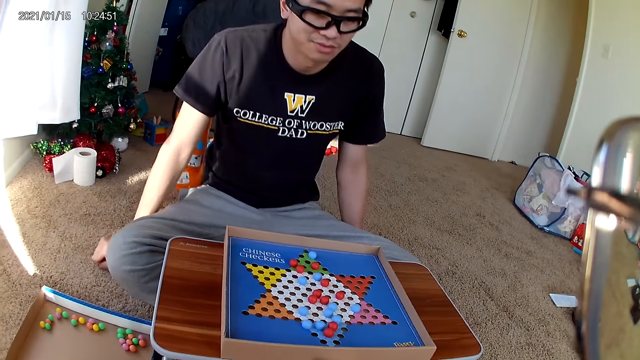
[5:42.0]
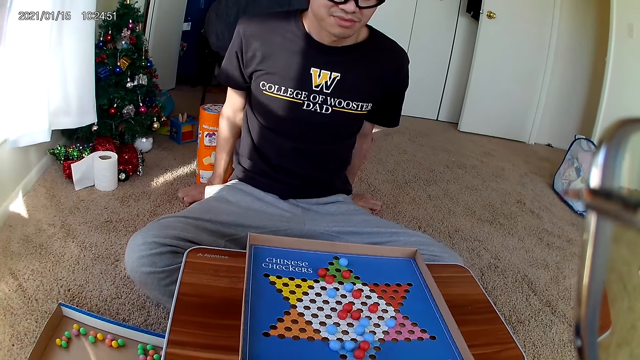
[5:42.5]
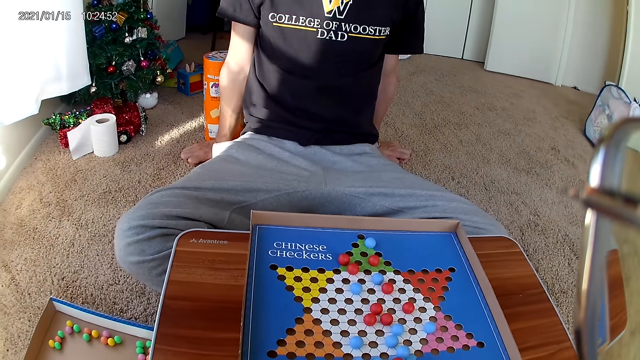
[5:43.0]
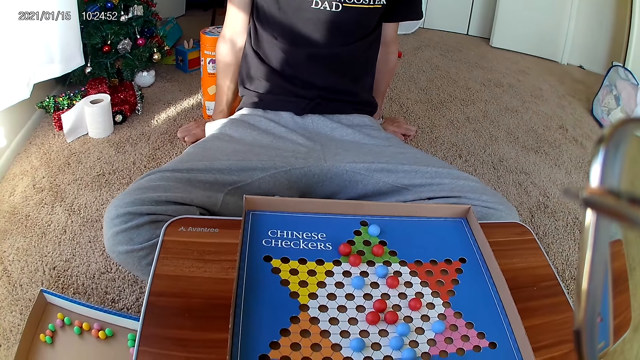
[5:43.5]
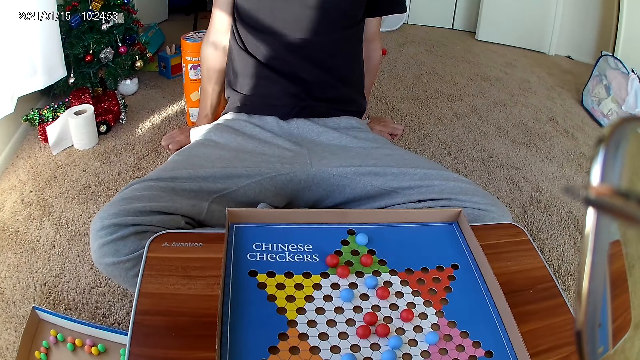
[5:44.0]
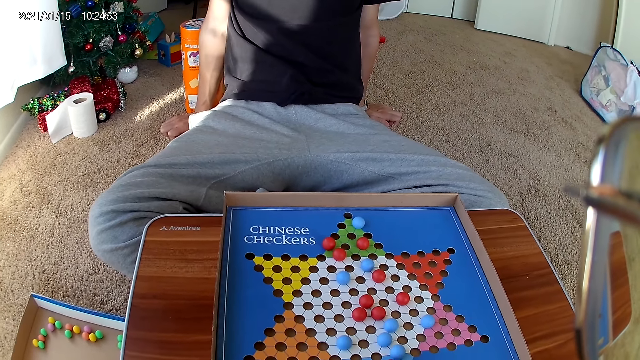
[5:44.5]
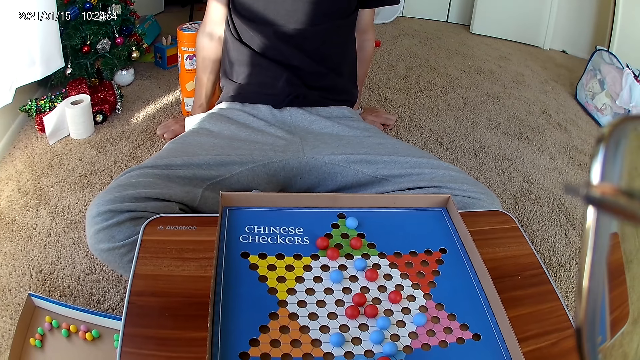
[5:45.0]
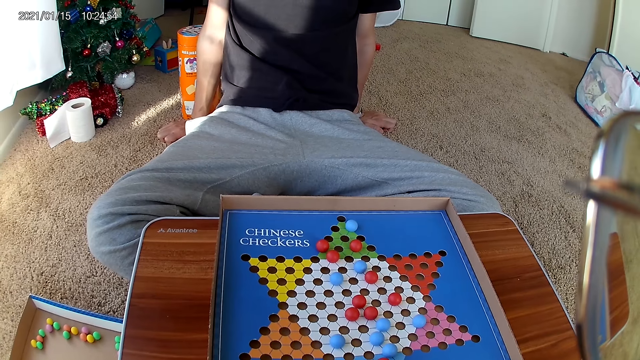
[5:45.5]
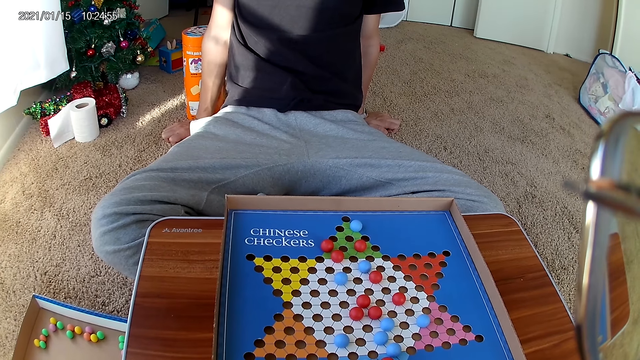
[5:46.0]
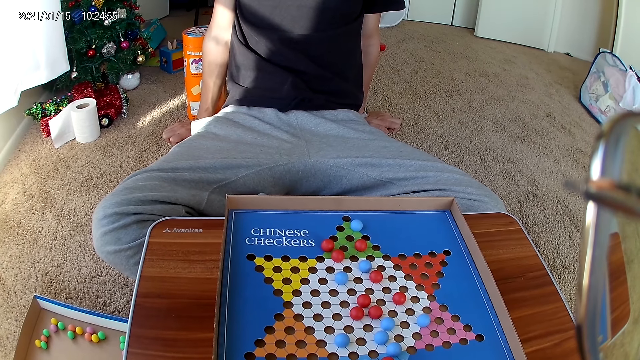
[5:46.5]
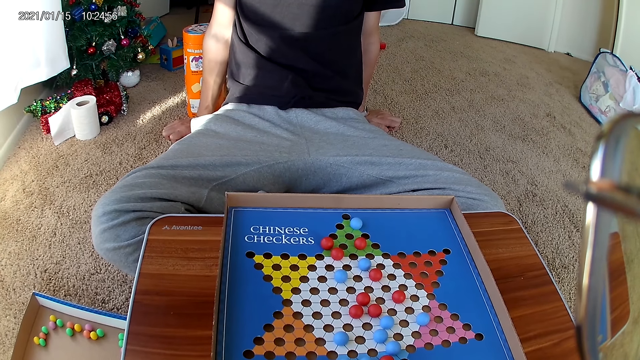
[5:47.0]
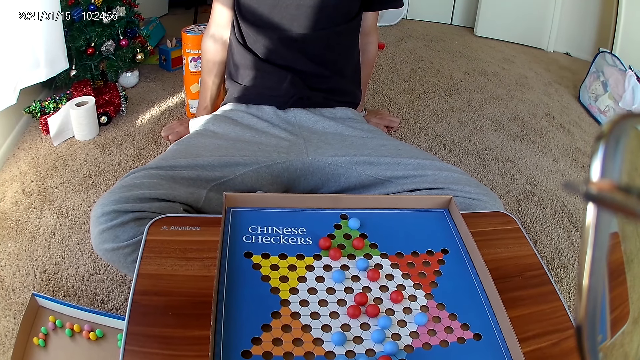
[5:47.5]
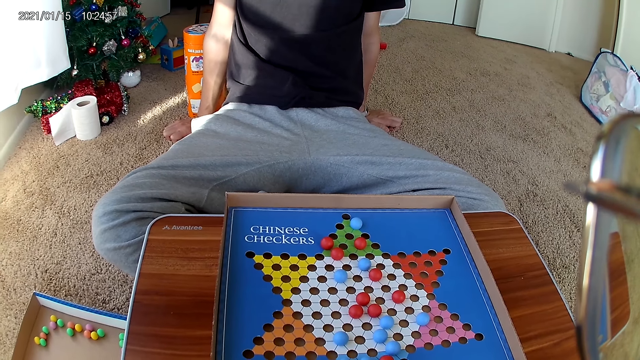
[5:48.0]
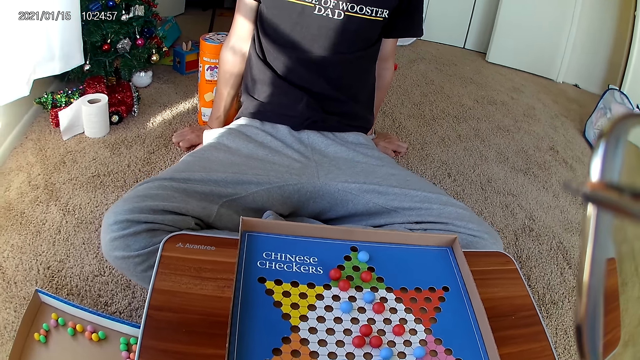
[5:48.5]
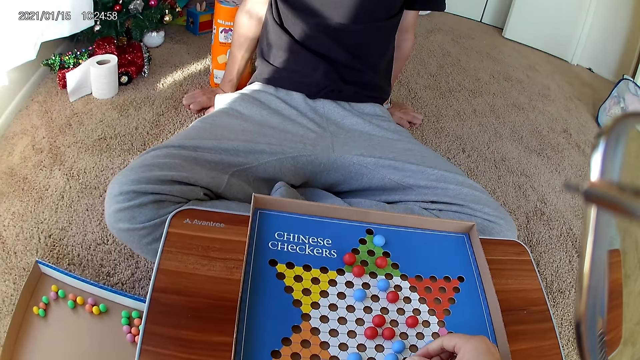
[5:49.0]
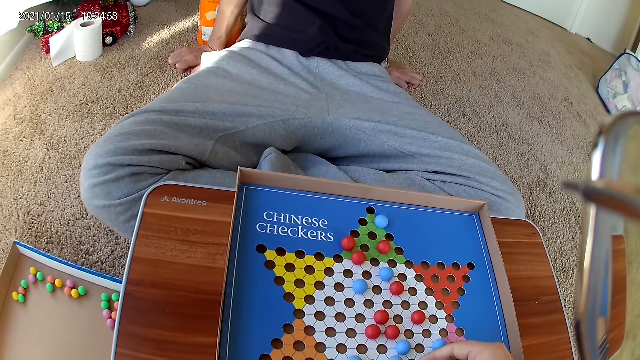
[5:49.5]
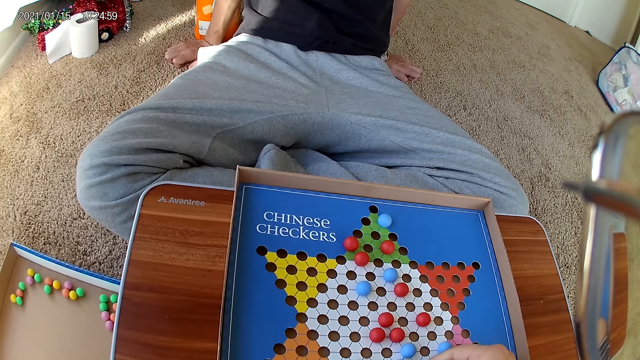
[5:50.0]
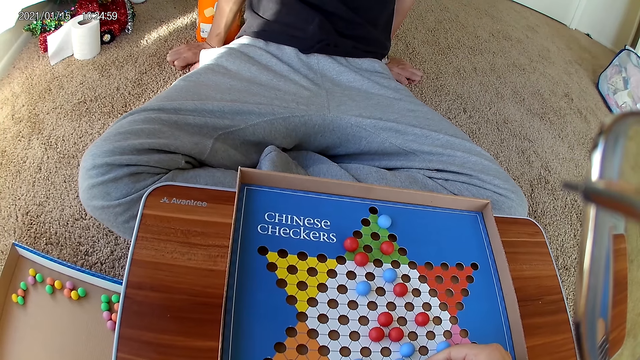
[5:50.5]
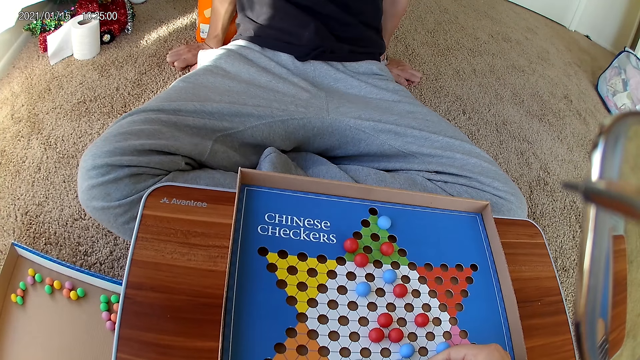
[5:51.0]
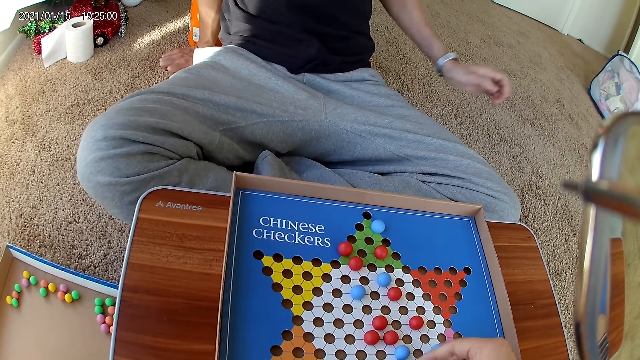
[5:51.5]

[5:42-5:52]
The camera wearer moves a blue marble piece on the checkers board to a new position.

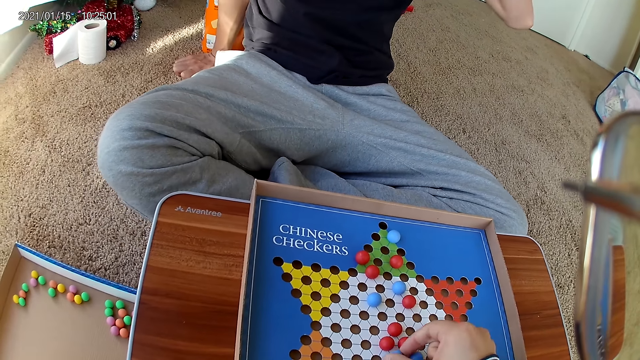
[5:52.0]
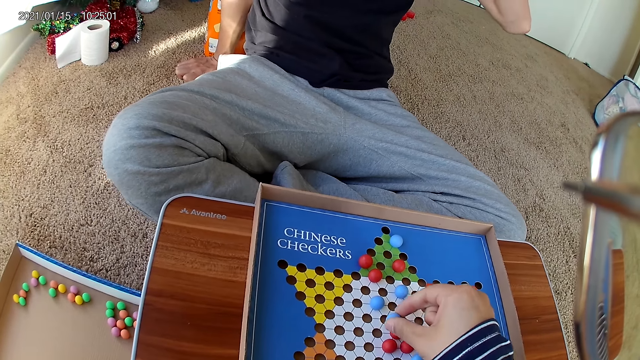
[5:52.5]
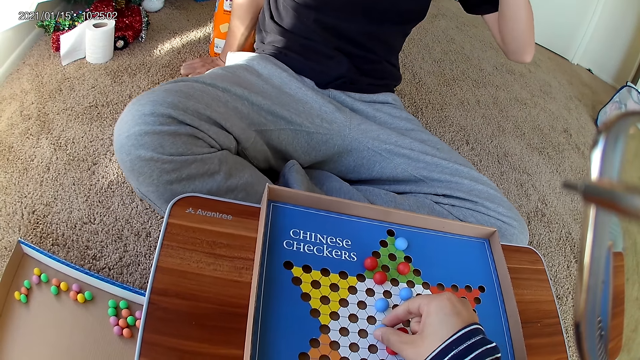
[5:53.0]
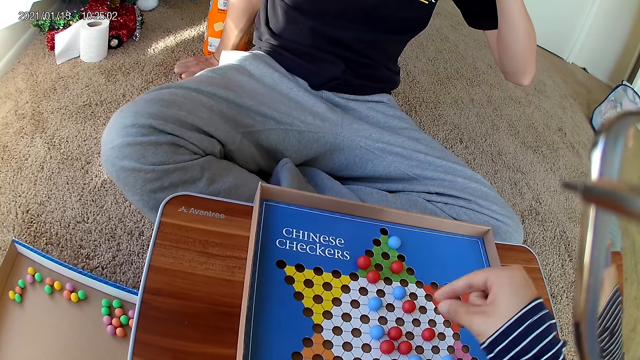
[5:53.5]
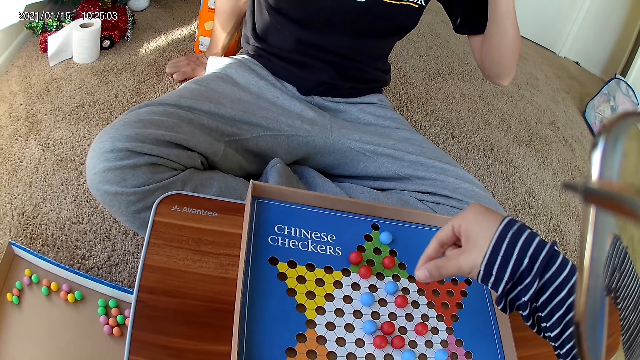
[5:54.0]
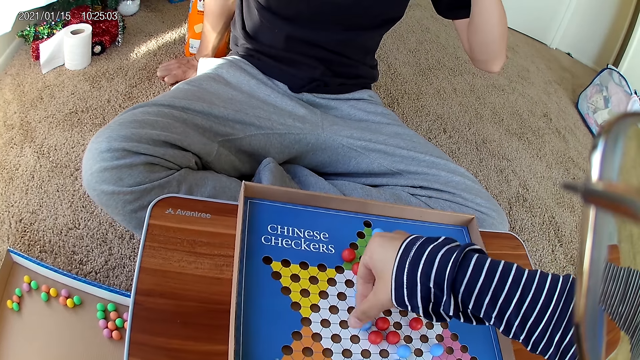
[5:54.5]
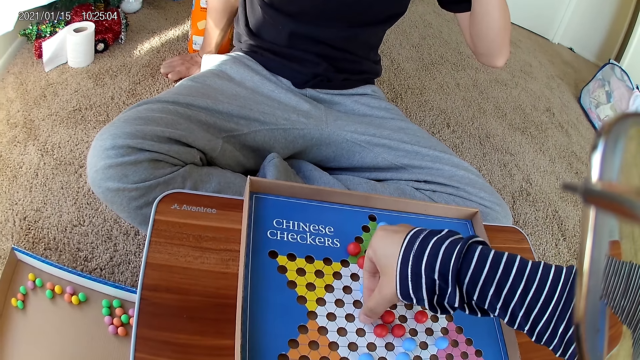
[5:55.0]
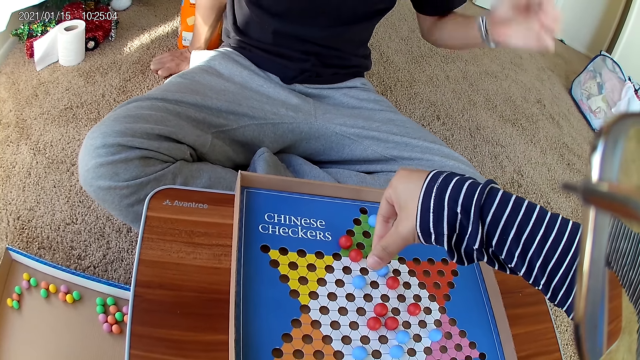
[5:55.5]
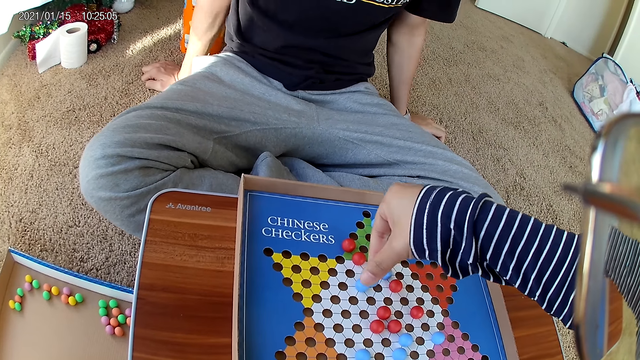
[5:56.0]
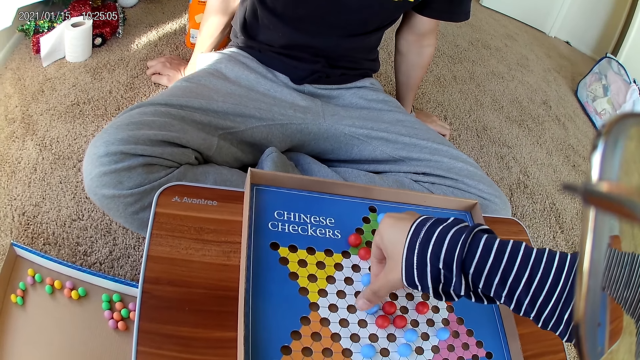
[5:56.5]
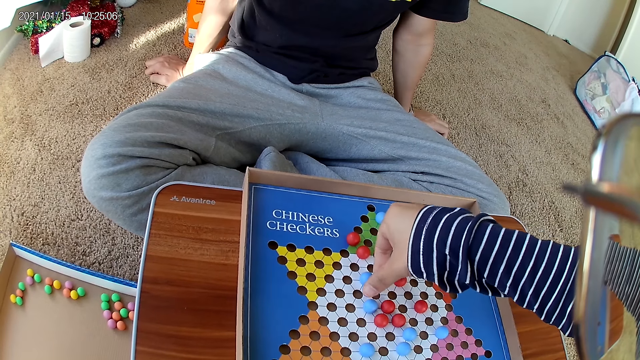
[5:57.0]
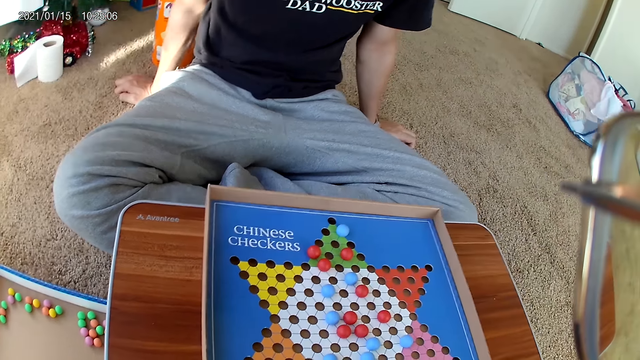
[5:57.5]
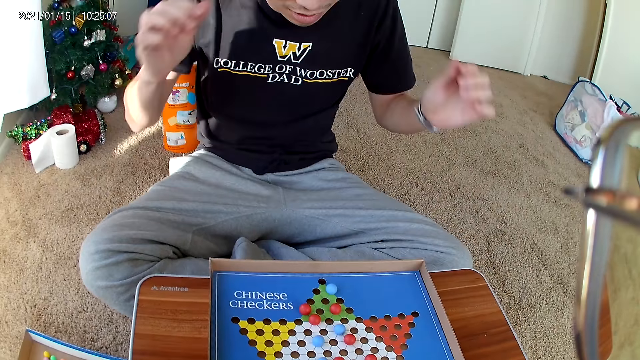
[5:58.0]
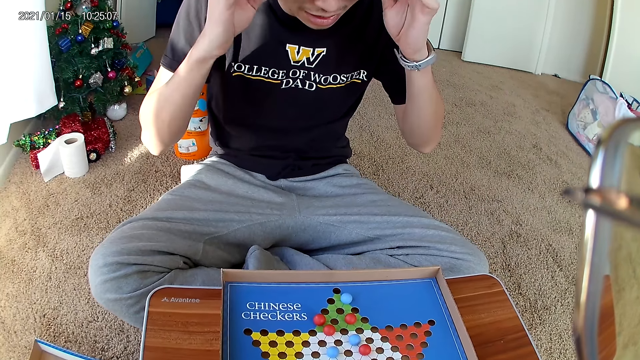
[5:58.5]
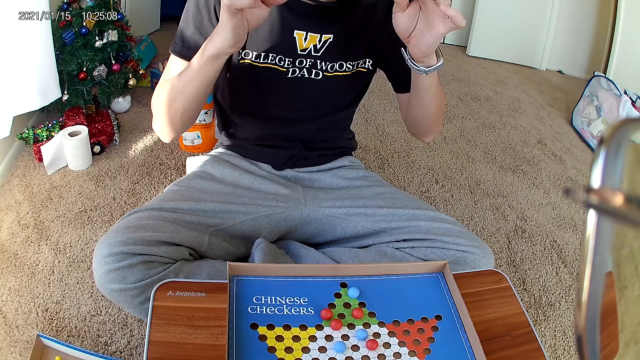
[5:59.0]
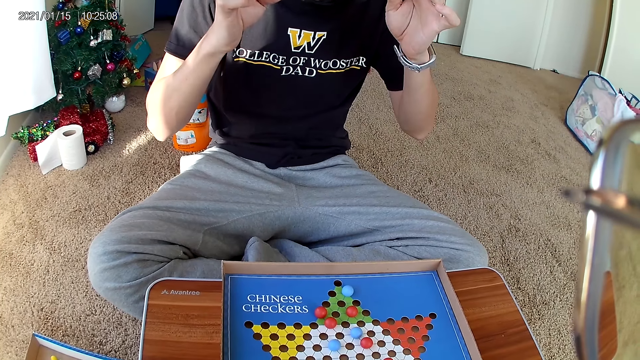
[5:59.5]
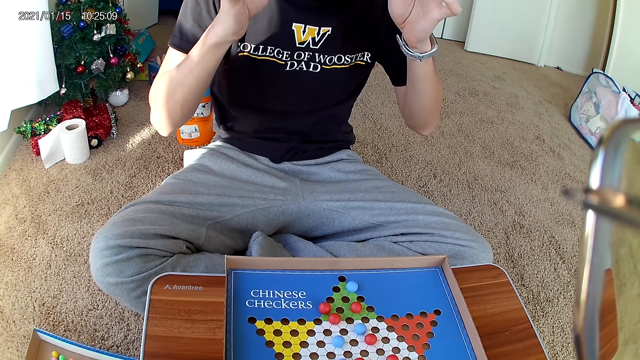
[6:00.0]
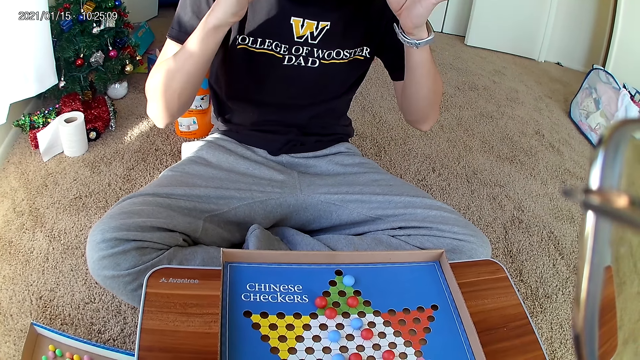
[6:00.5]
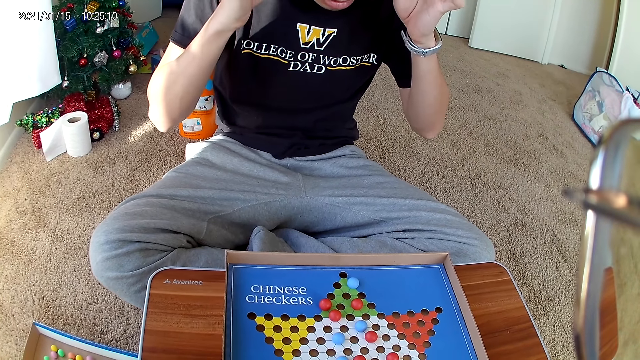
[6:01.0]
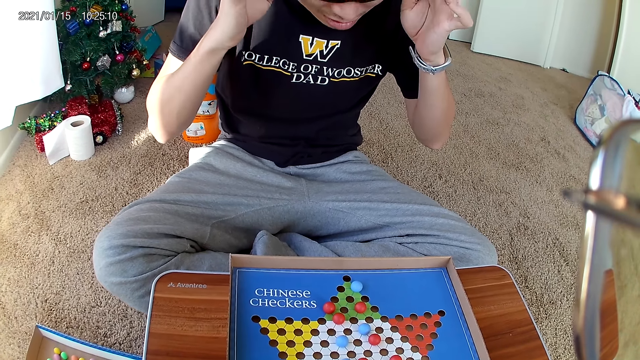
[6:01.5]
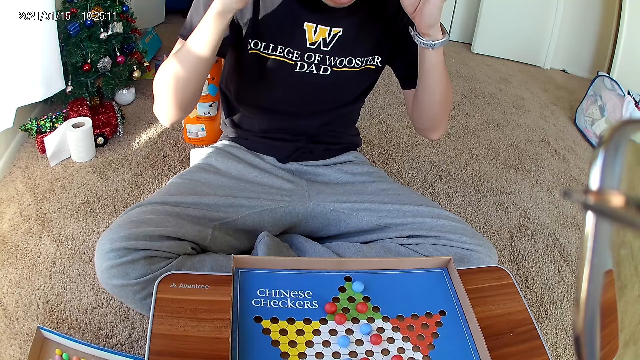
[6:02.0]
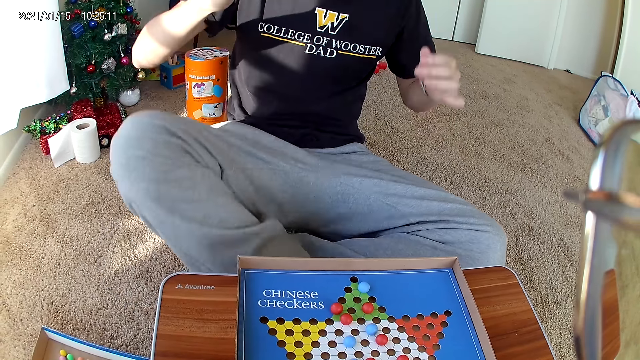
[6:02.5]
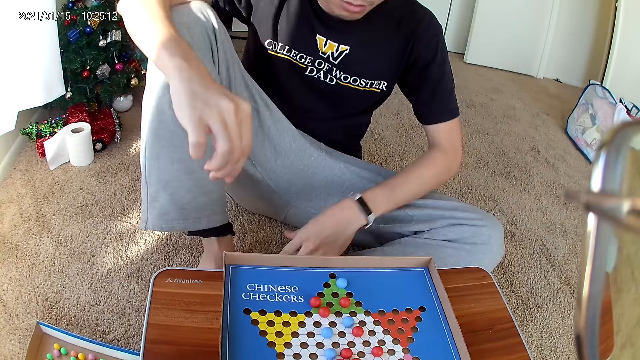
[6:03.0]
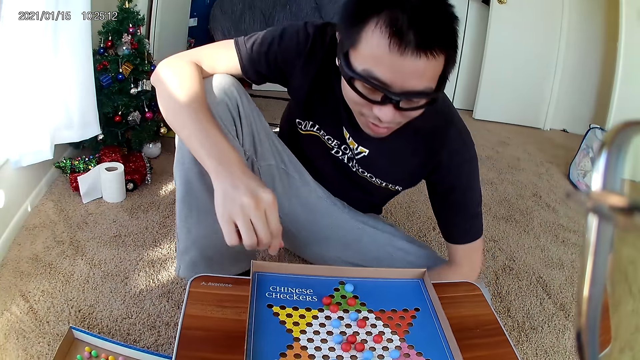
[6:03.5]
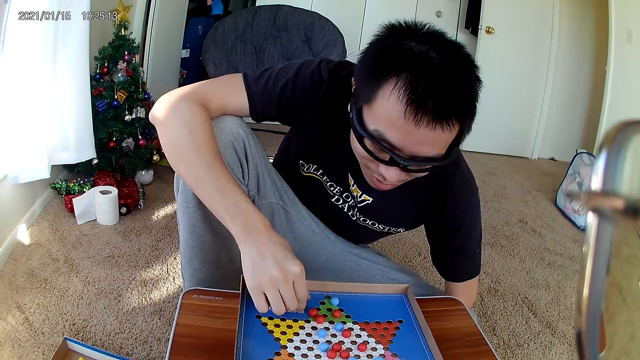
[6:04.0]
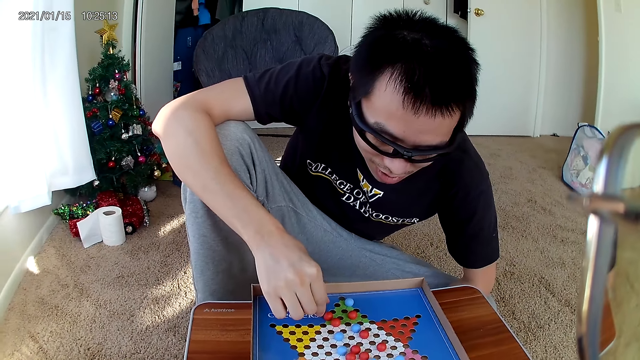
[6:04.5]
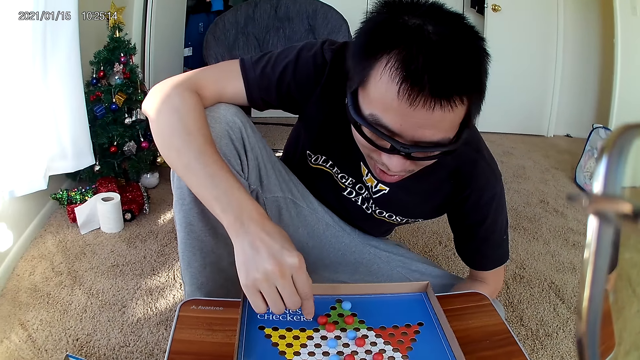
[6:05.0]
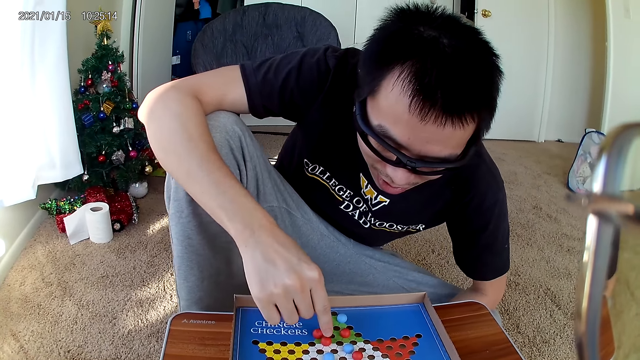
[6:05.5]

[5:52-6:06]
The camera wearer picks up a marble from the board game. They move the blue marble piece on the checkers board to a new position. They drop the marble down on the board. A man holds his spectacles and removes his hands from the spectacles.
